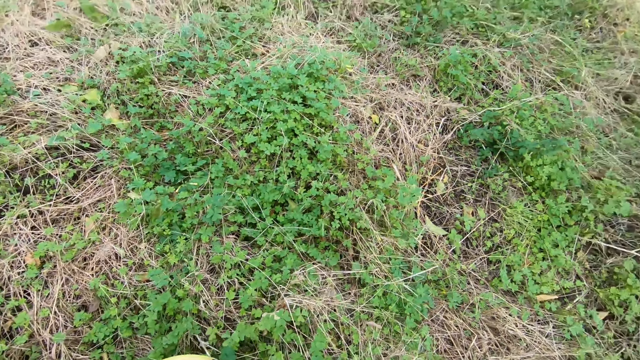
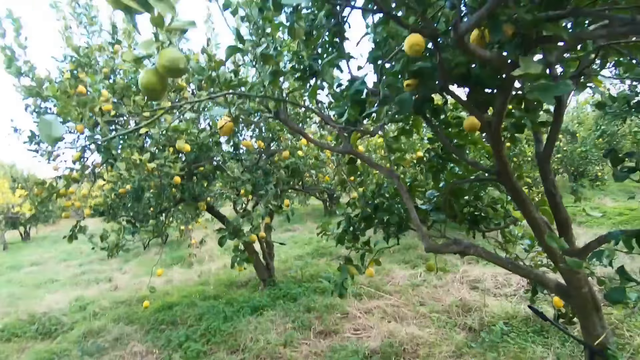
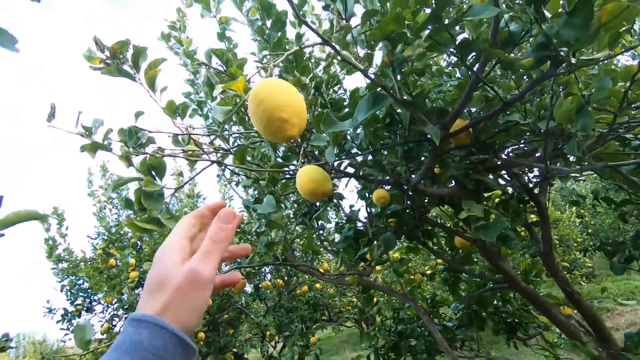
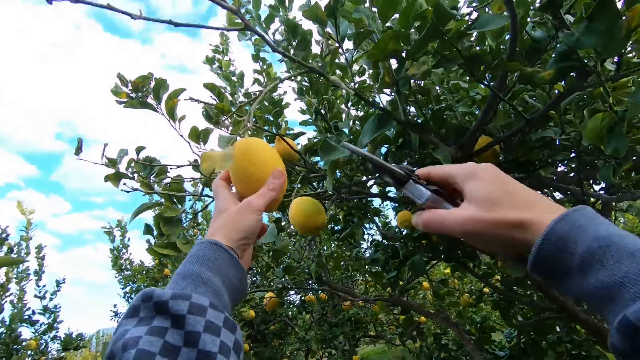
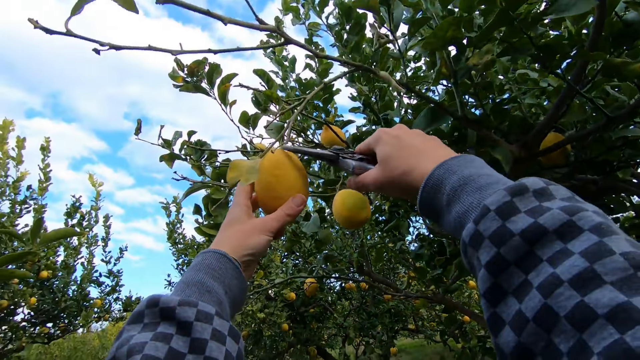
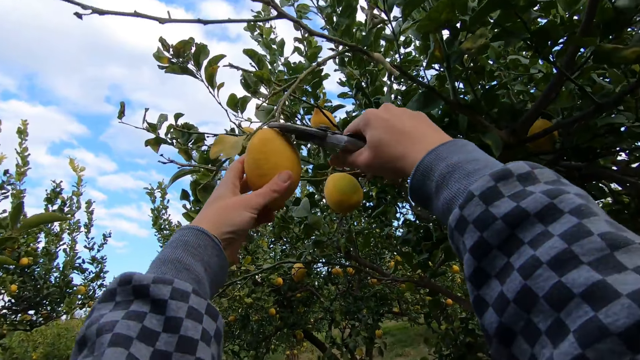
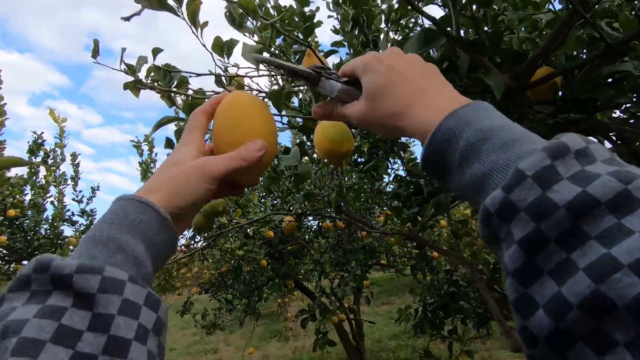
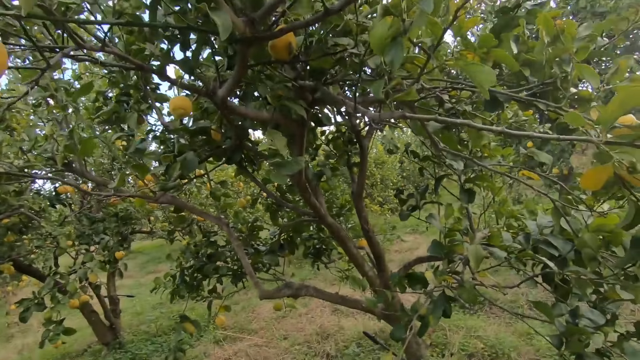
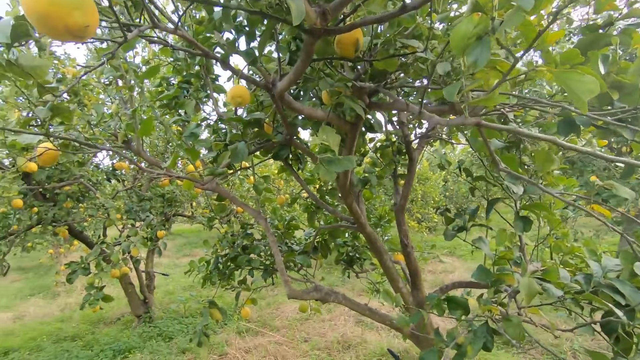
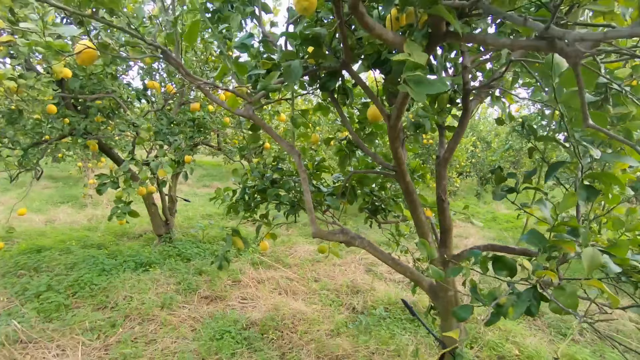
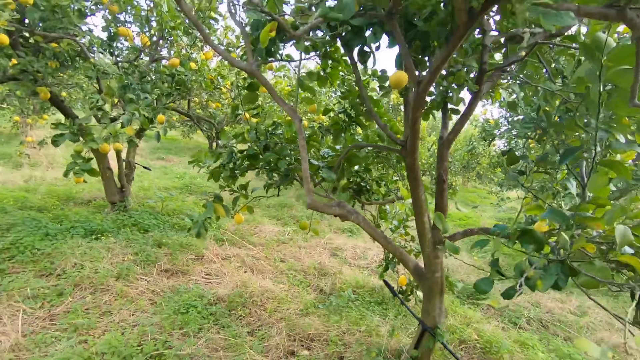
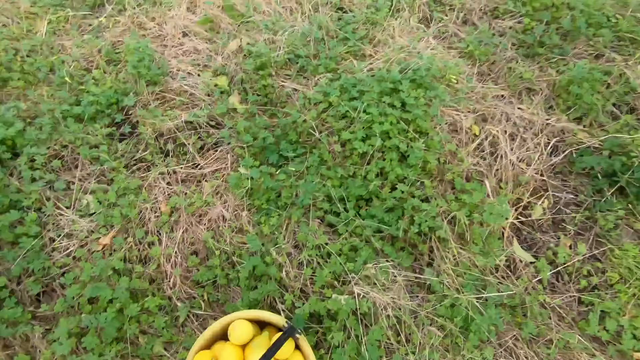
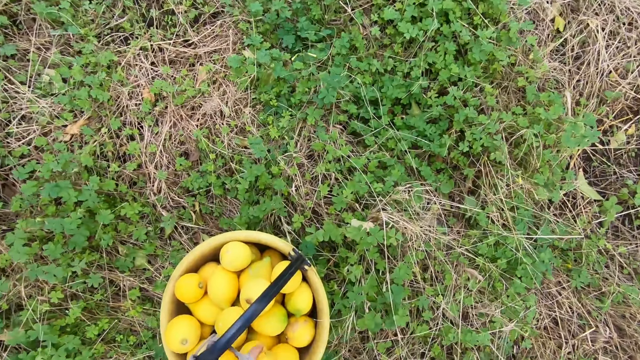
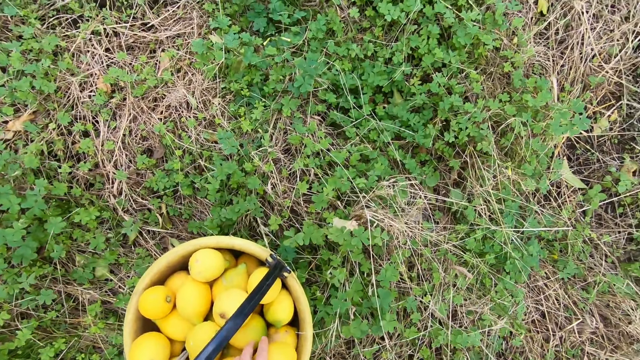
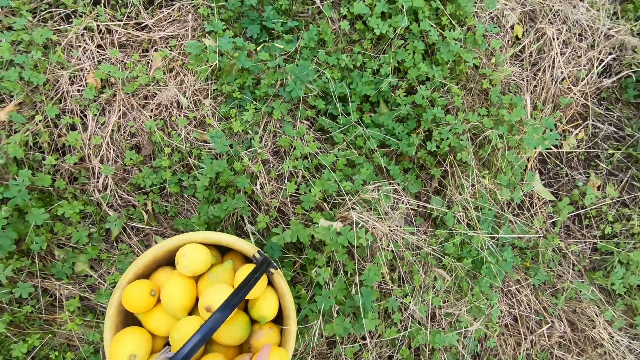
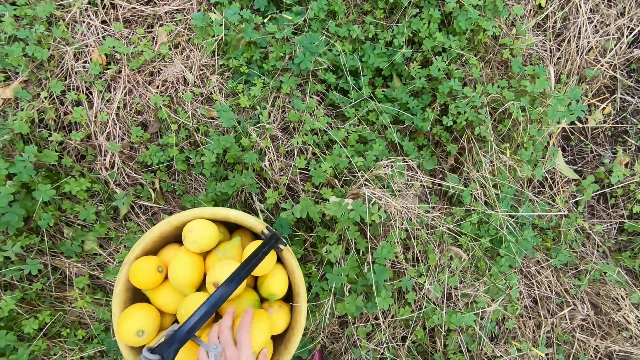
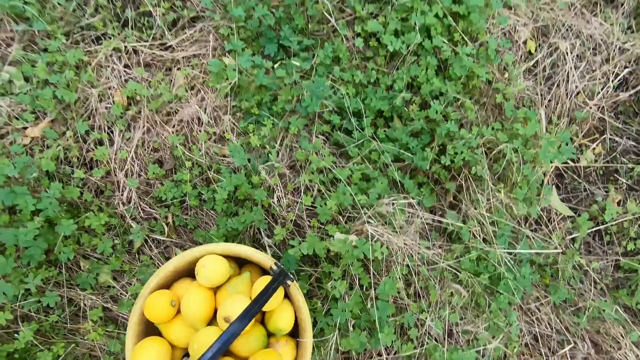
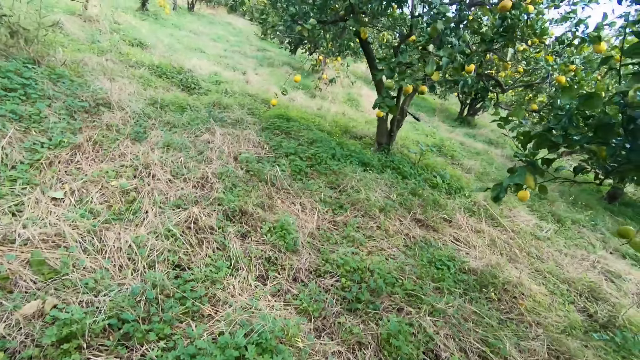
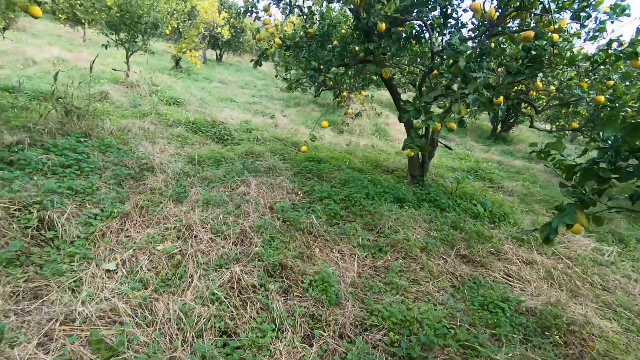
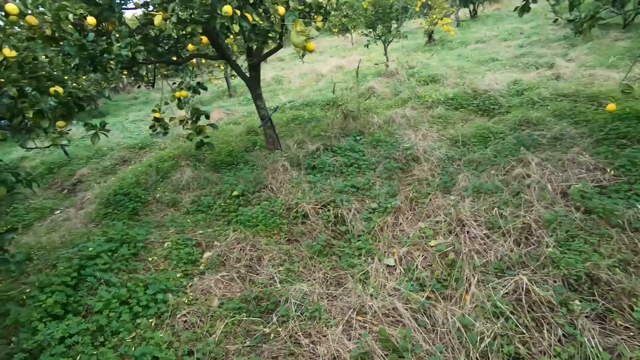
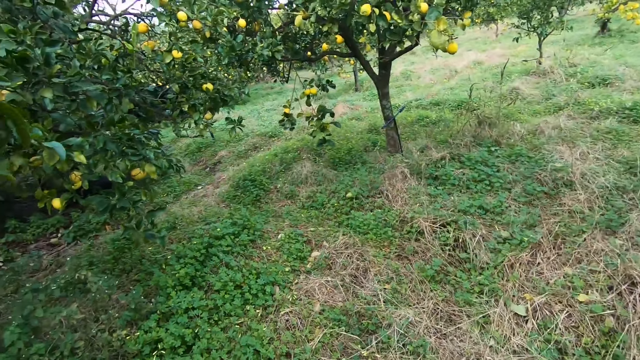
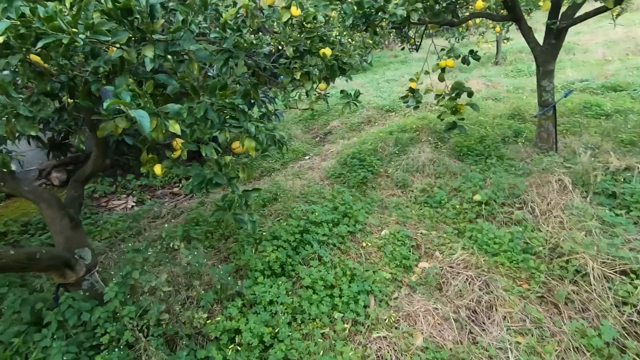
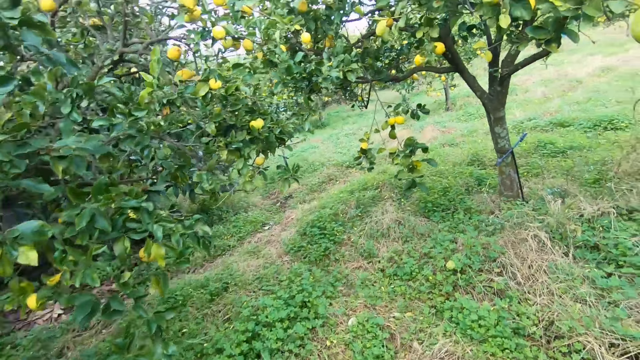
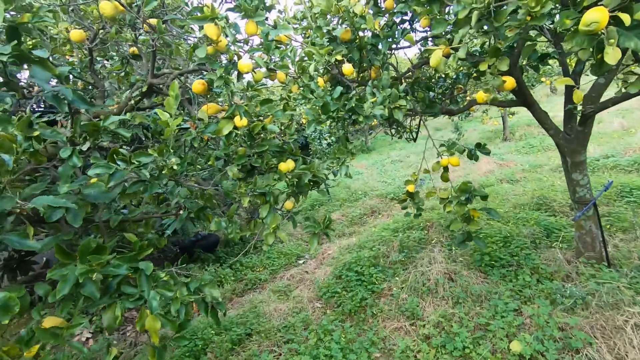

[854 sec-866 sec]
The camera wearer holds a lemon on a tree with his left hand. He cuts the lemon from the tree with the cutter in his right hand. He drops the lemon in the basket with his left hand.

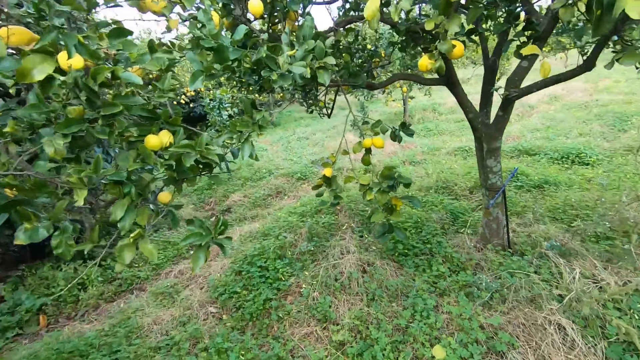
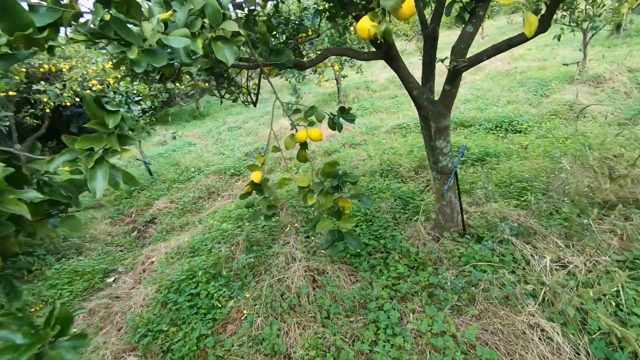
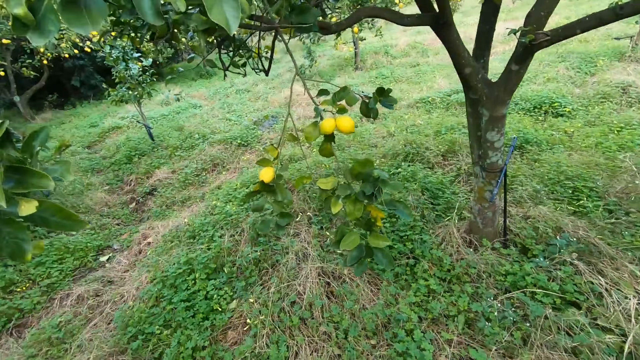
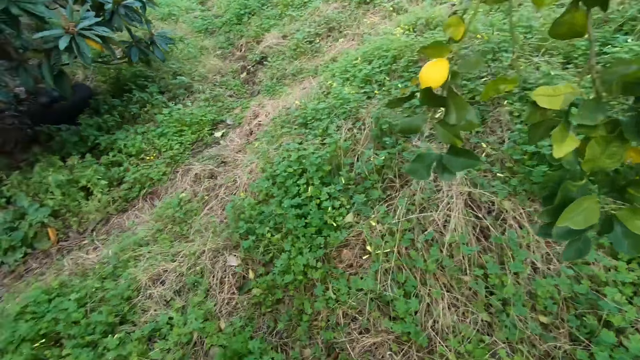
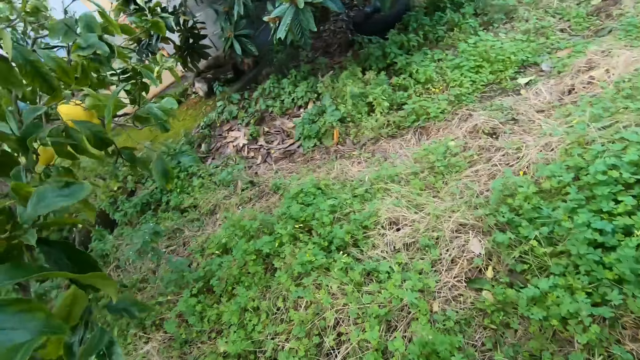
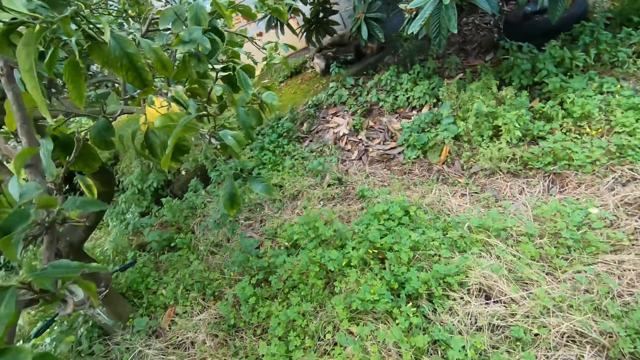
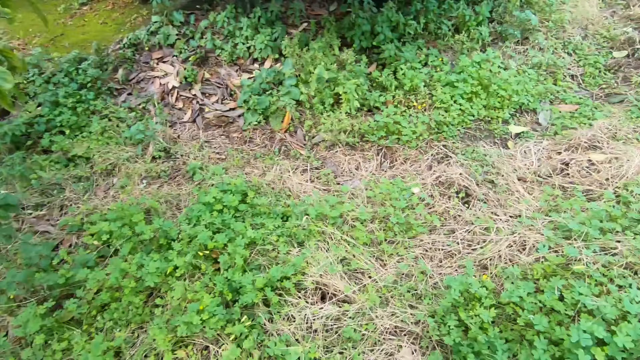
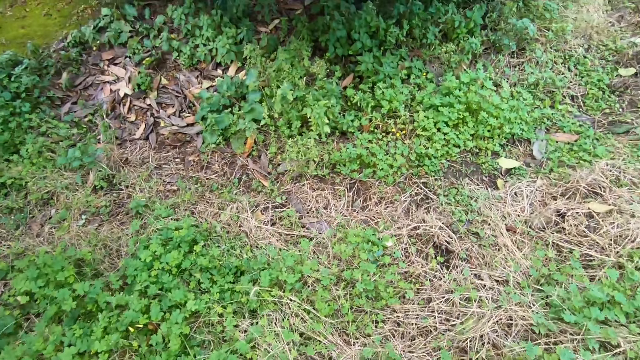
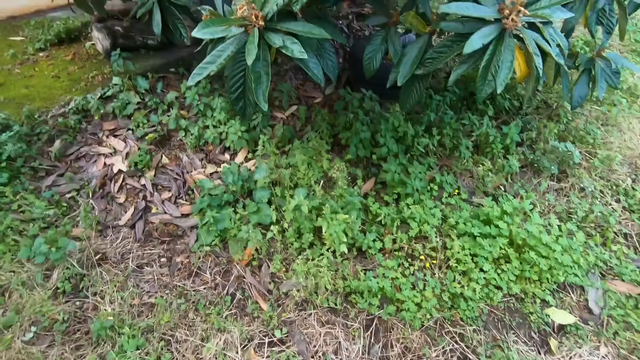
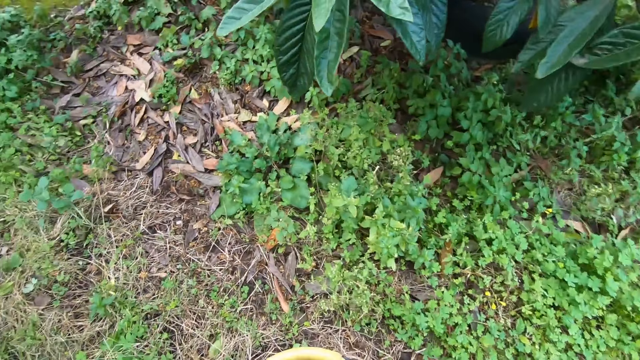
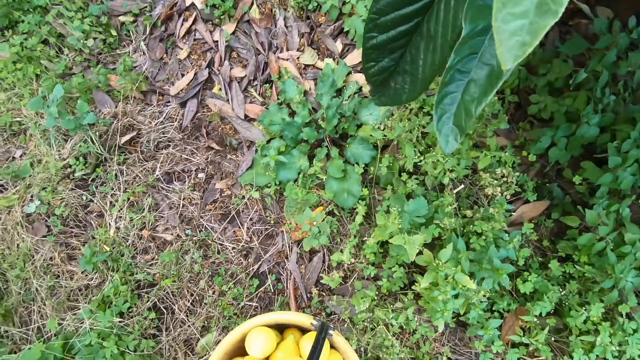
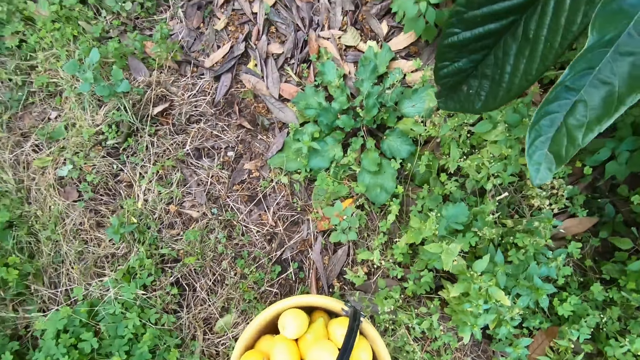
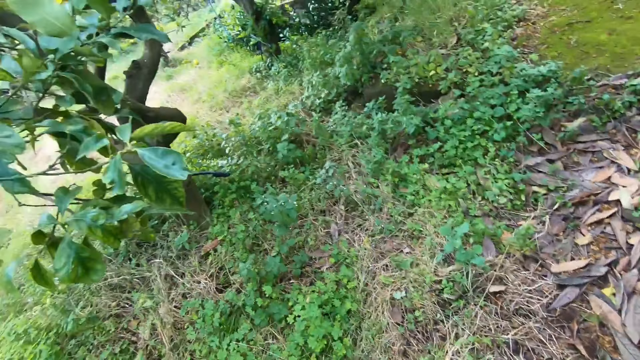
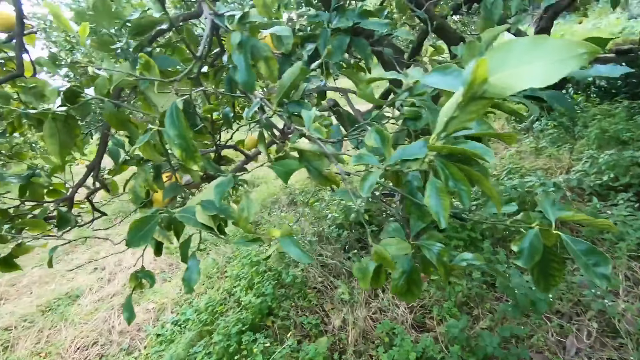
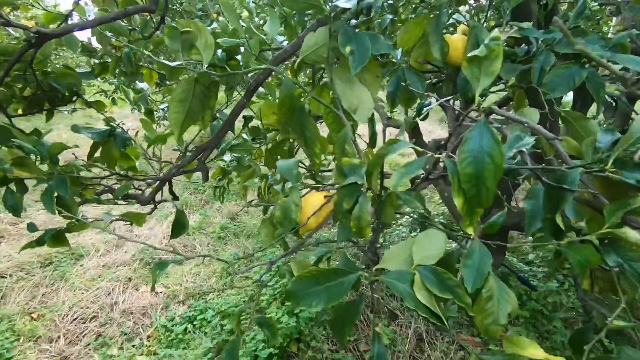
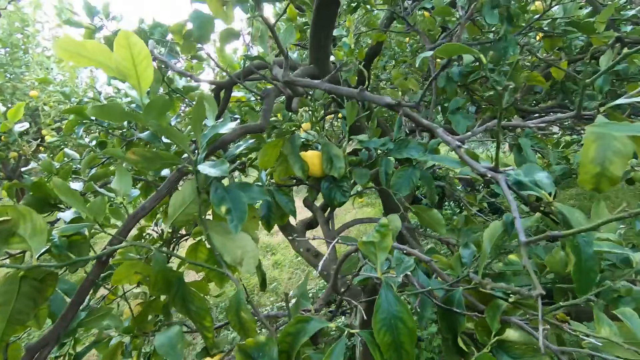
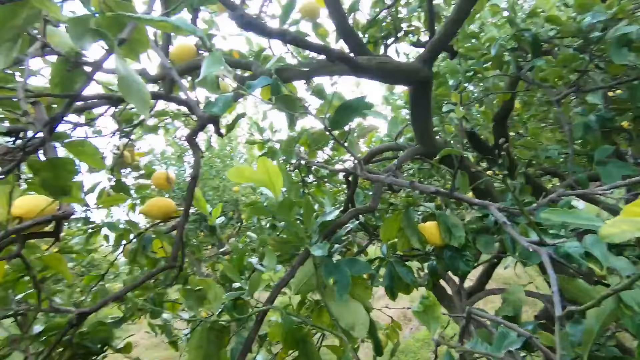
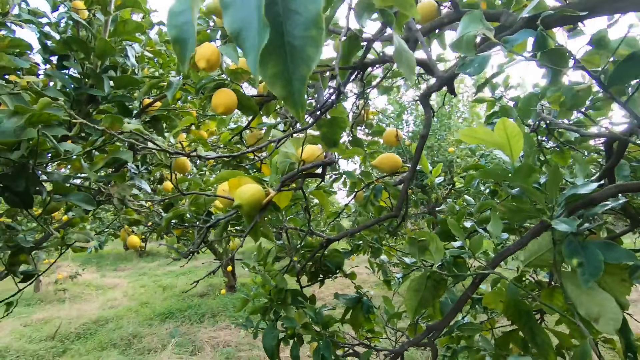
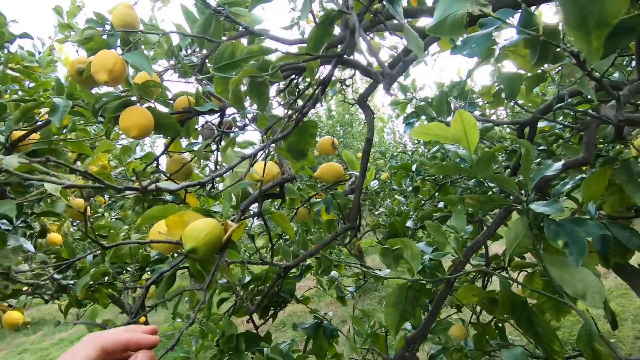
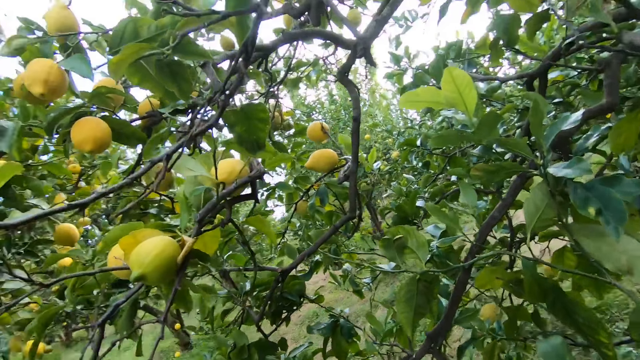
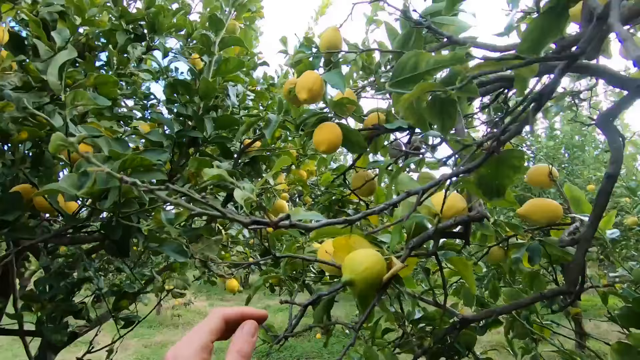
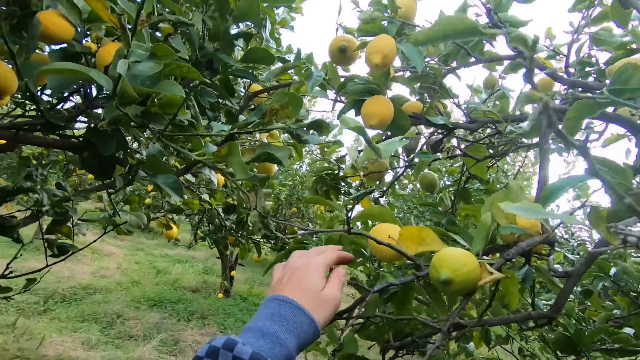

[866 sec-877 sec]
The camera wearer drops the basket on the floor with his left hand.
